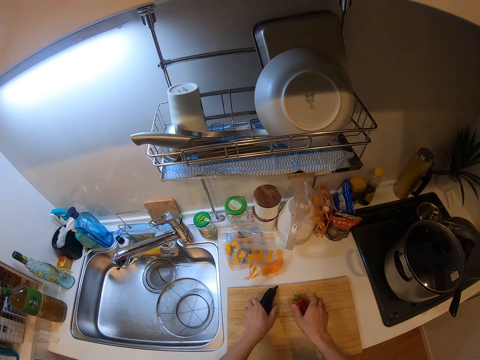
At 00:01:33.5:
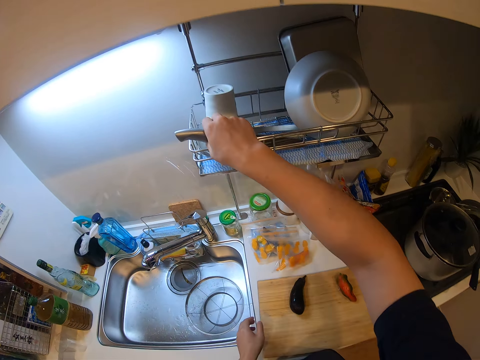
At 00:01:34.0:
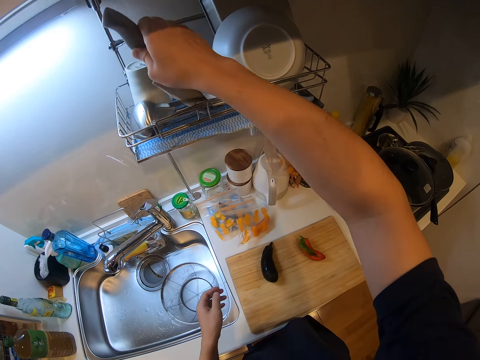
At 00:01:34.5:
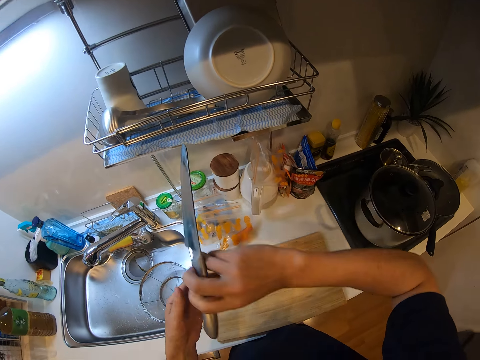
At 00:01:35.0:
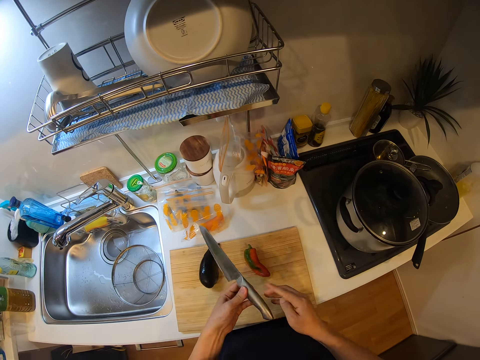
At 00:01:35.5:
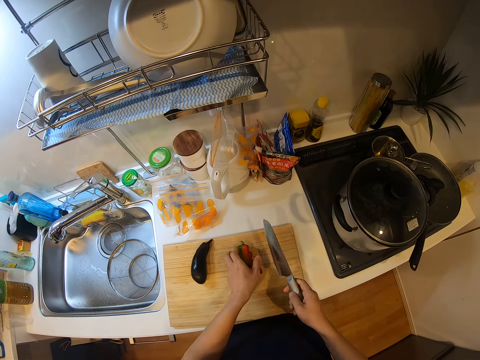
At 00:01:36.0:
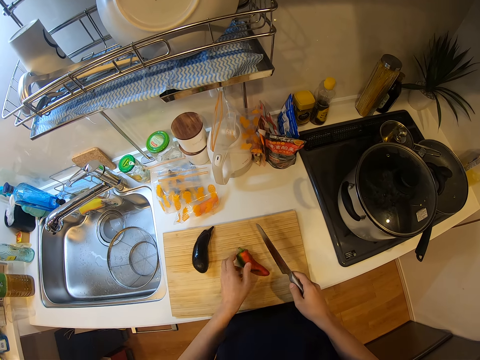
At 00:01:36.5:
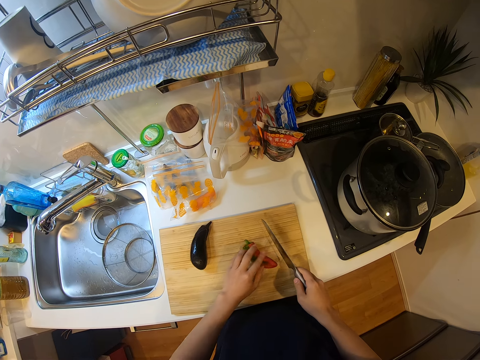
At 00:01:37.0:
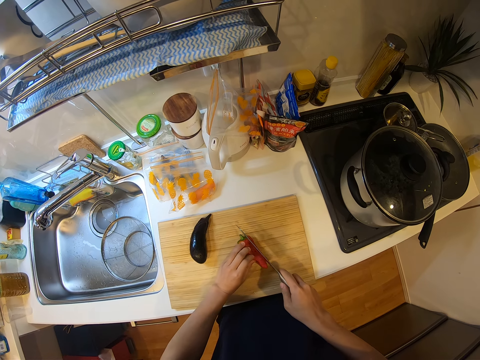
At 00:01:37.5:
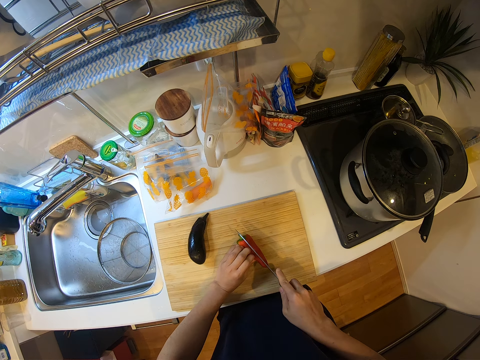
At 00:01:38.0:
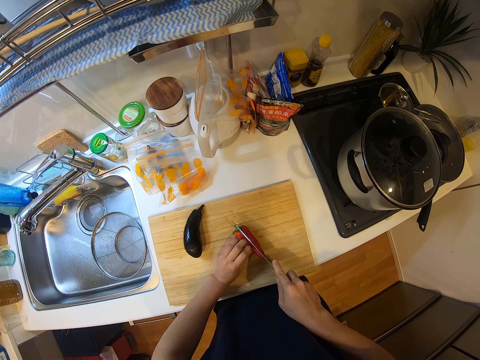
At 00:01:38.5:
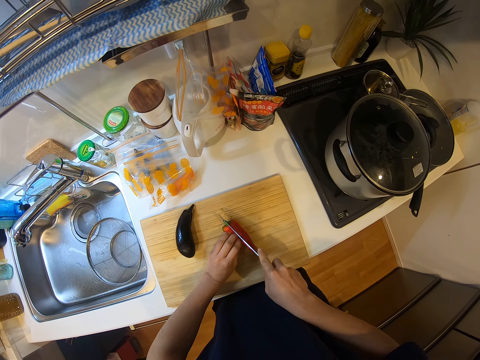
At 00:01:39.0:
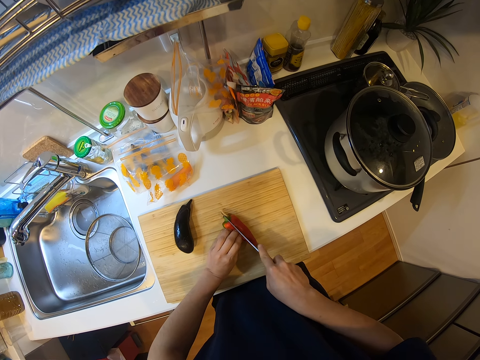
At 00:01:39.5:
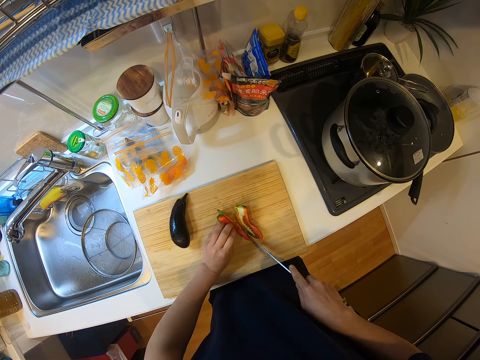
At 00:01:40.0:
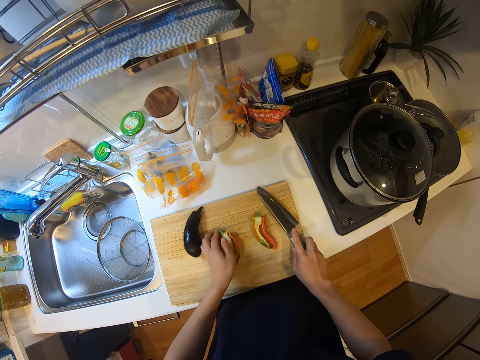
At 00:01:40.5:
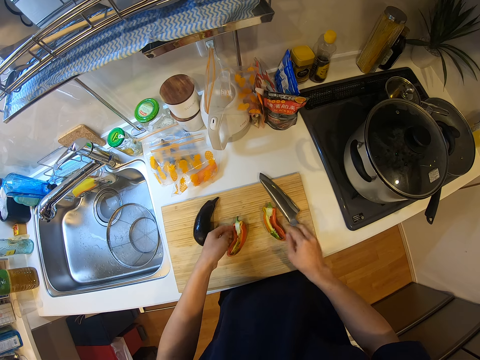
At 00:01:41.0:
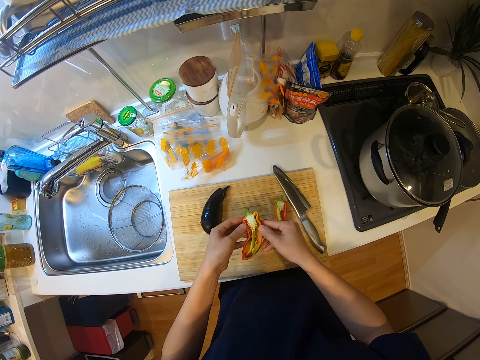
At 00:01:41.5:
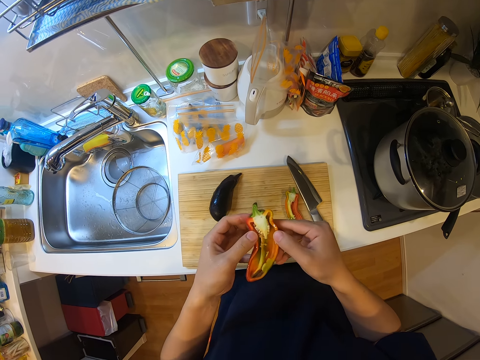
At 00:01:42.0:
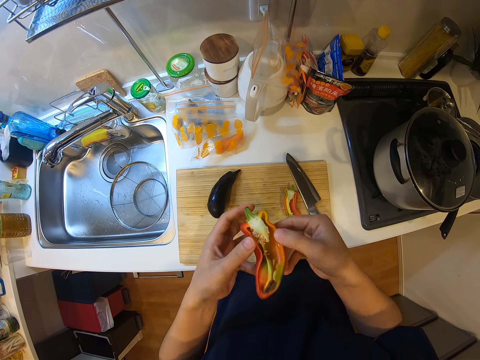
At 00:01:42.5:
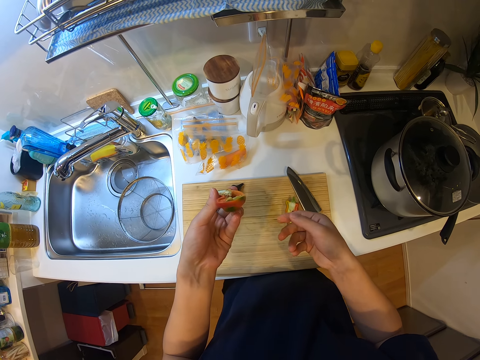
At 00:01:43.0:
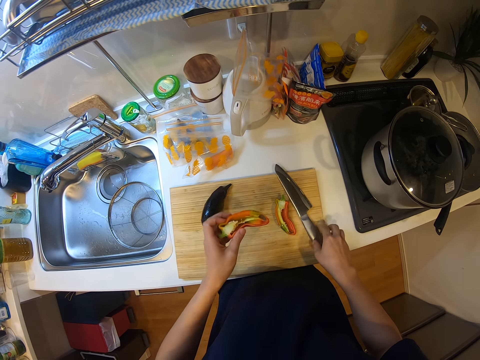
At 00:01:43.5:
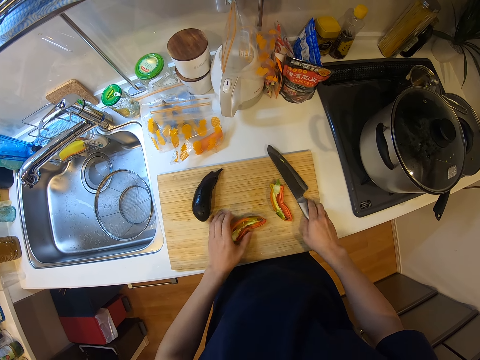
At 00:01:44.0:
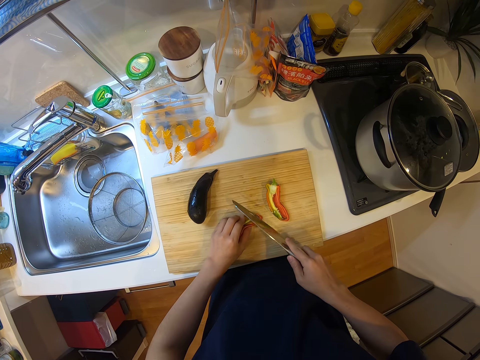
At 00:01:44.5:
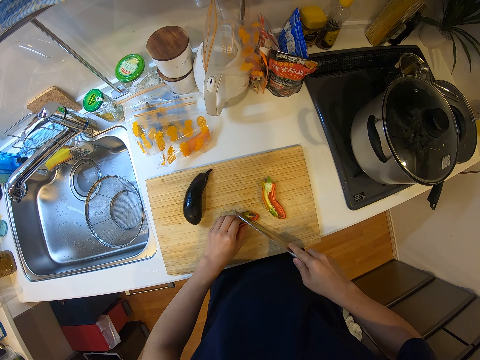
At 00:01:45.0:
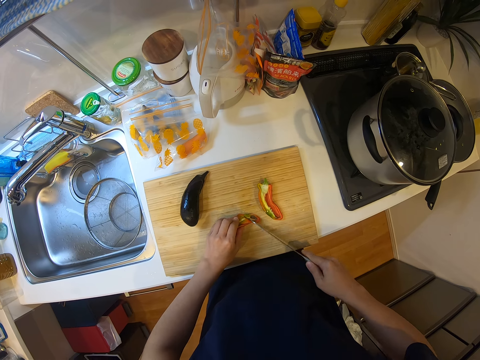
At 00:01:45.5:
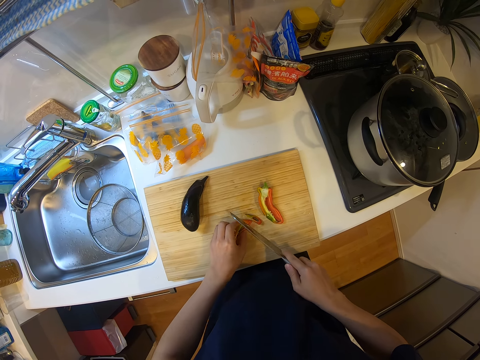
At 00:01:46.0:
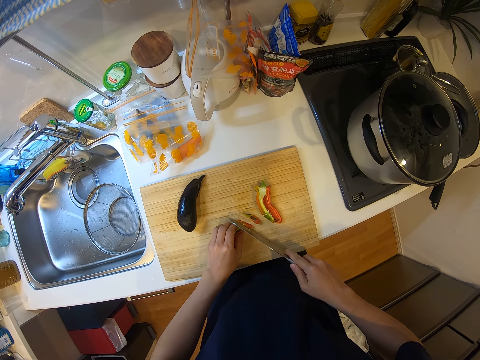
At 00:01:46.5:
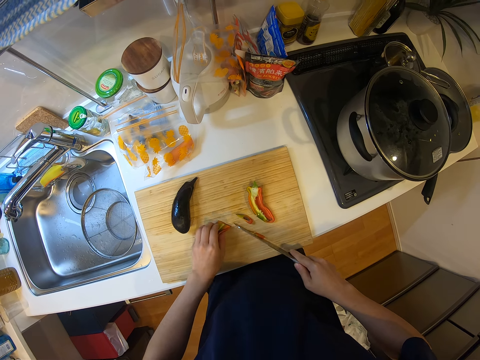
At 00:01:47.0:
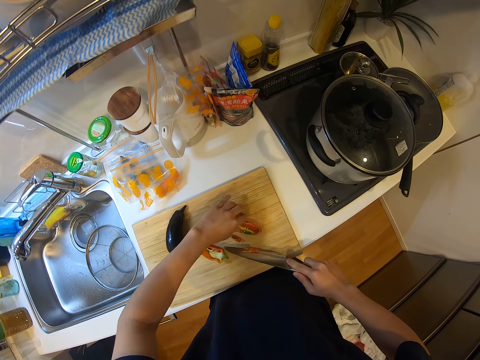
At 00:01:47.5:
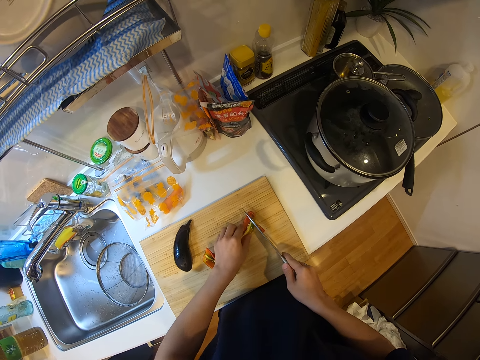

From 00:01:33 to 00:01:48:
The camera wearer places the eggplant and pepper in the chopping board. They take a knife from the plate rack. They cut the pepper into two. They put the knife on the chopping board. They raise the pepper and pick up one piece of pepper. They check on the pepper. They pick up the knife from the chopping board. They cut pieces of the pepper into pieces.

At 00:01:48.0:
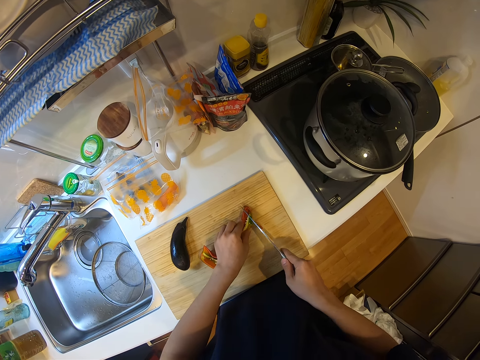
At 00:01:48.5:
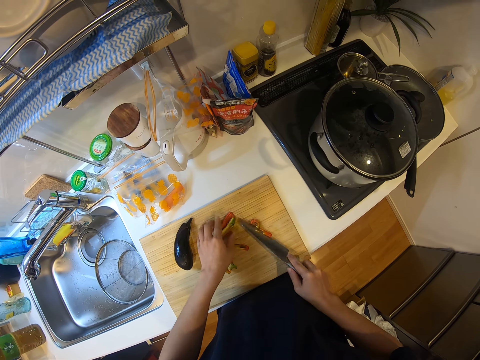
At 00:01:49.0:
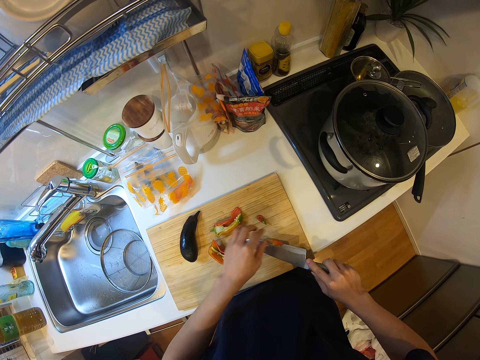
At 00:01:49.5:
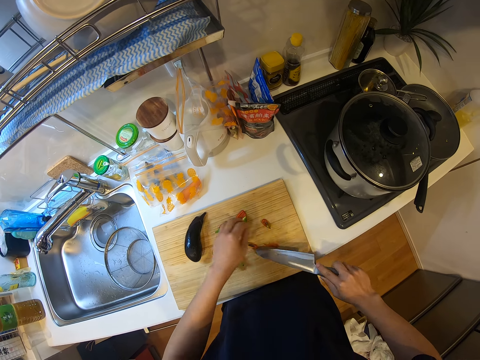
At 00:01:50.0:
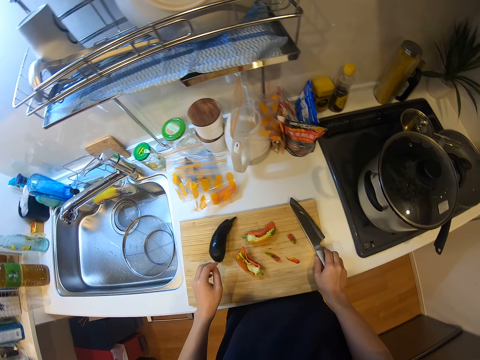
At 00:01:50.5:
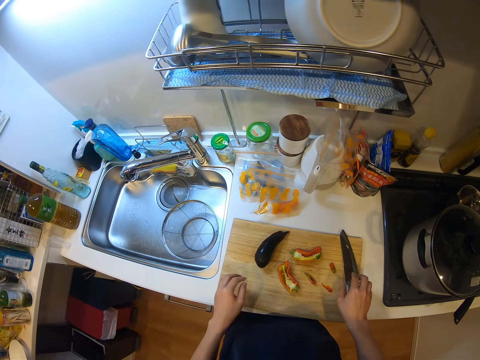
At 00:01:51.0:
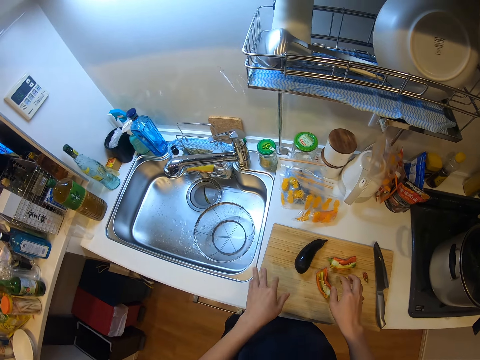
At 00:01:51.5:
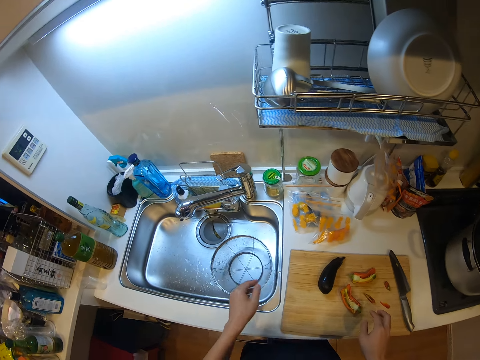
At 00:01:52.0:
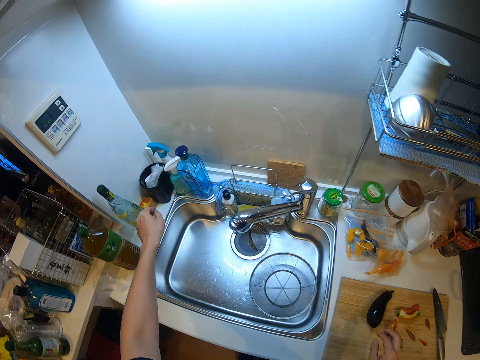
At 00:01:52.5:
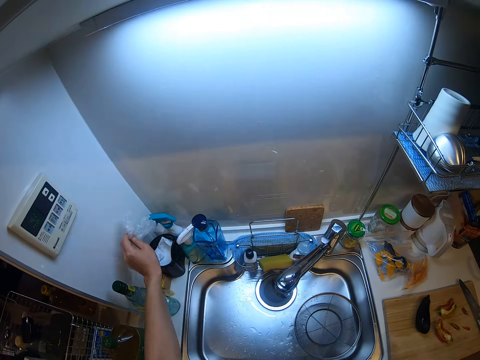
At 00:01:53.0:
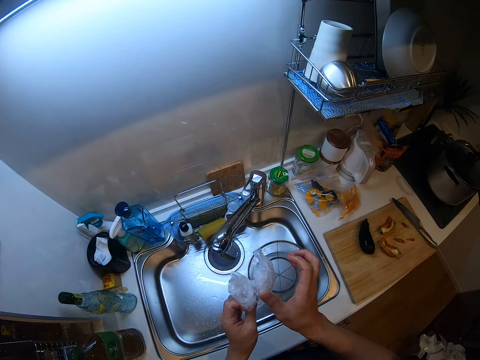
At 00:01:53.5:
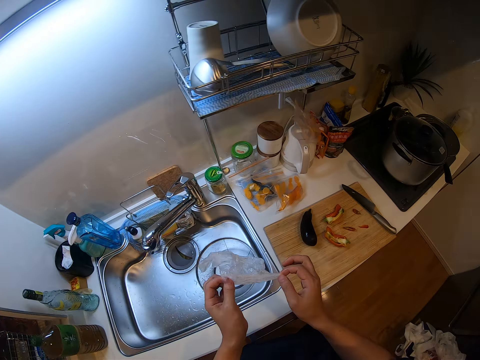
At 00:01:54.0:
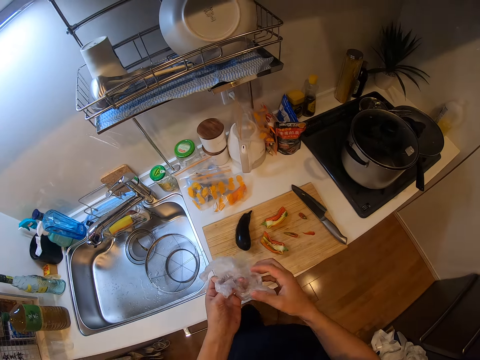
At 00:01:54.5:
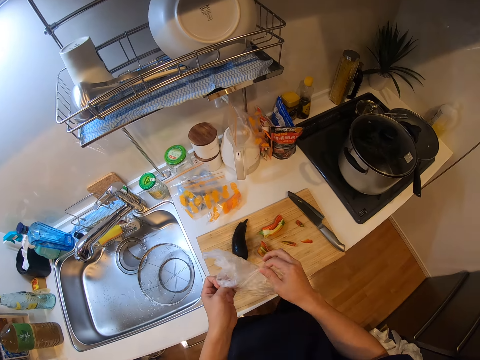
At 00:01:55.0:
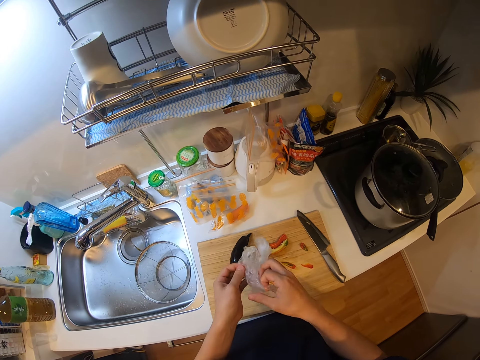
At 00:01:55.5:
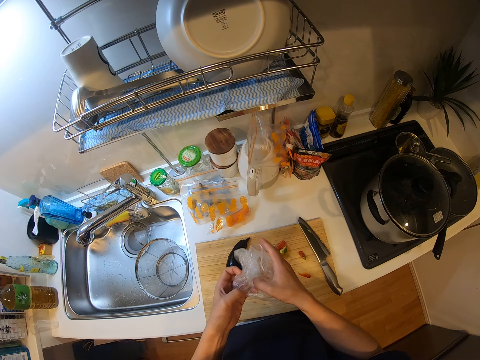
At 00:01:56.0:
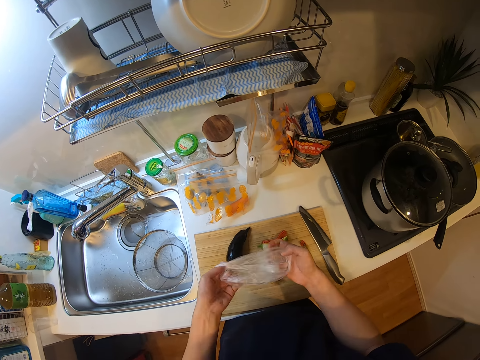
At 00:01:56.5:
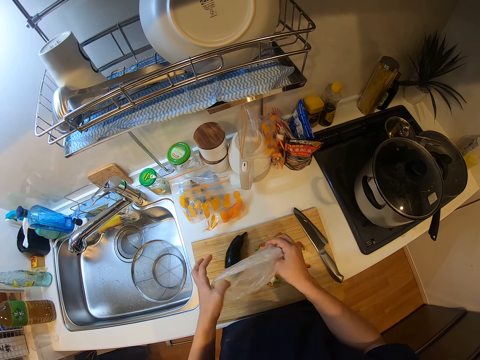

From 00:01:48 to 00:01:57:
The camera wearer removes the pepper from the knife. They place the cutting knife in the chopping board. They take a nylon wrap or paper package. They open up the nylon wrap.

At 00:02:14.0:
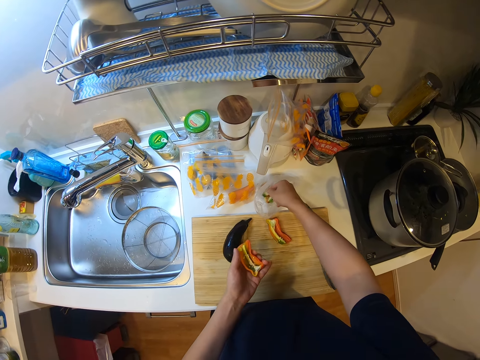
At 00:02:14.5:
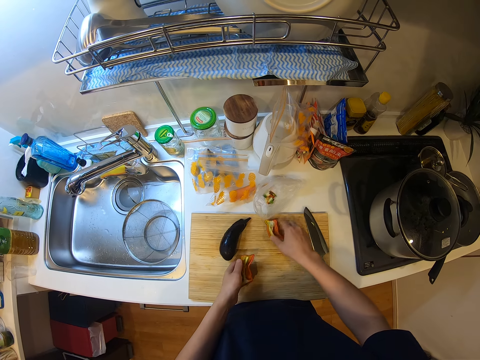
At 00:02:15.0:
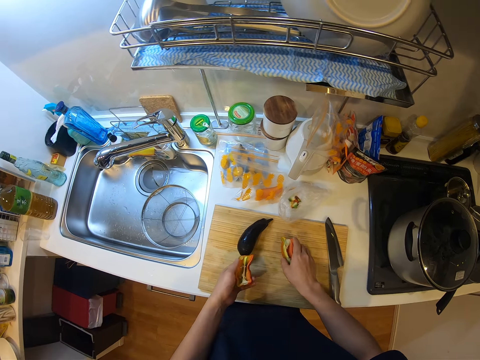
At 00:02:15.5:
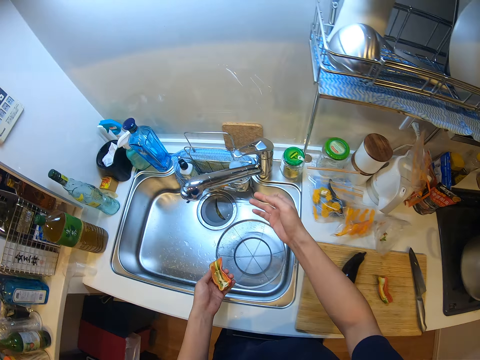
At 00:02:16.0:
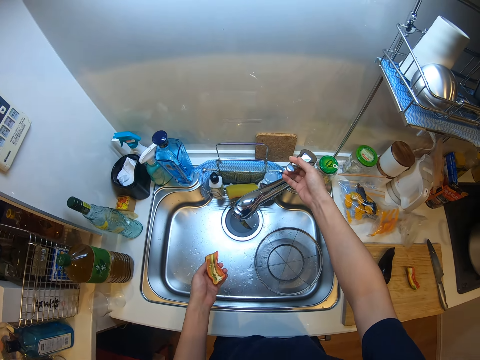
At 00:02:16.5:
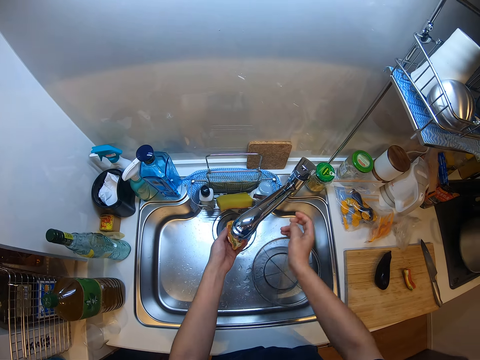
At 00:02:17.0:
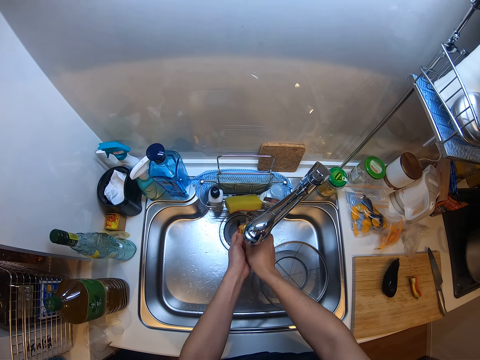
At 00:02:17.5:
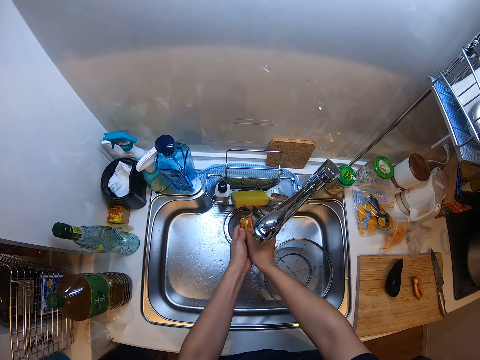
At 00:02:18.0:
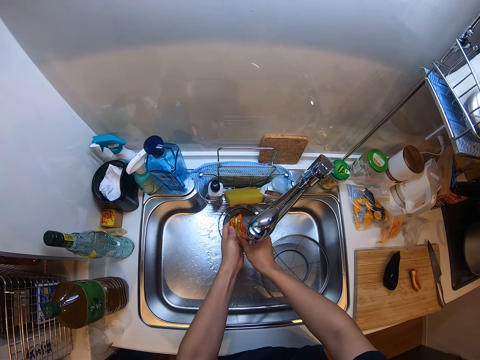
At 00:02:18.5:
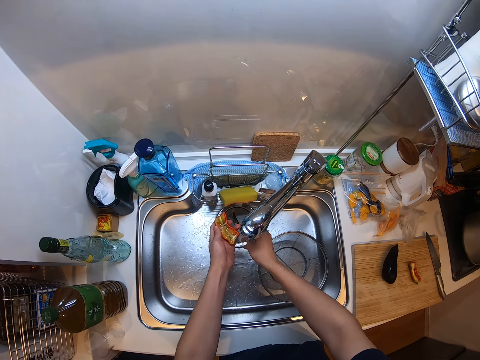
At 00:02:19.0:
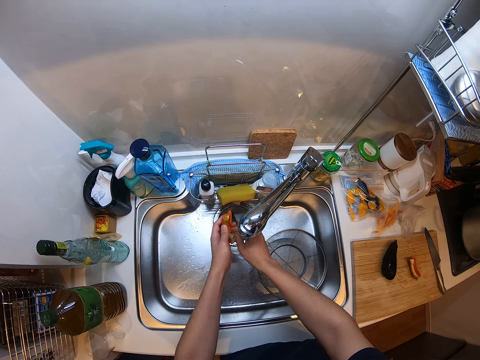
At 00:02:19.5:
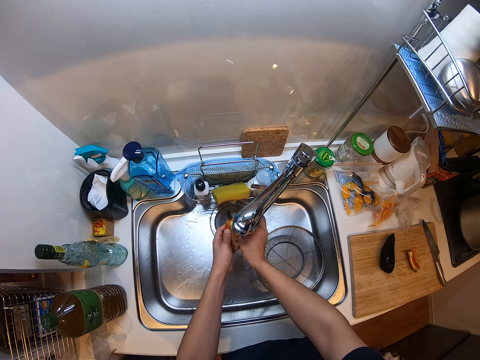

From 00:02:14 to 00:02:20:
The camera wearer puts the seed into the nylon wrap. They move the piece of pepper, open the tap, and wash the piece of pepper.
